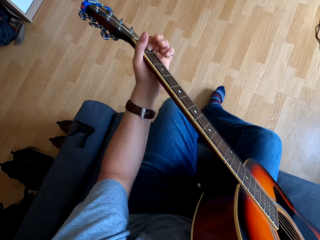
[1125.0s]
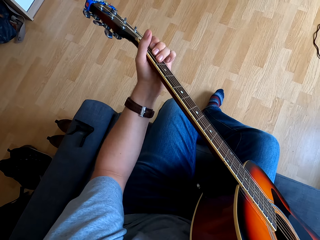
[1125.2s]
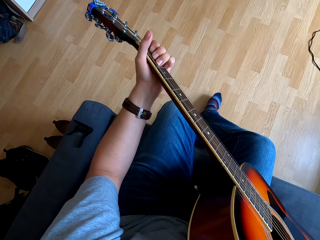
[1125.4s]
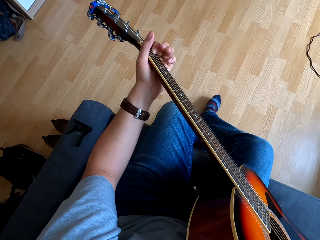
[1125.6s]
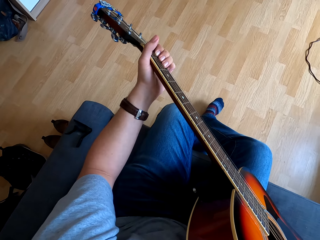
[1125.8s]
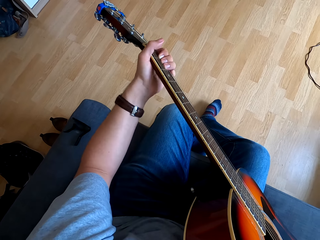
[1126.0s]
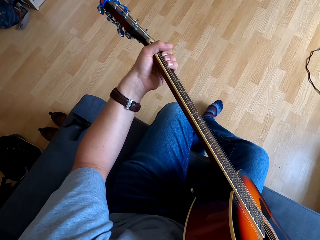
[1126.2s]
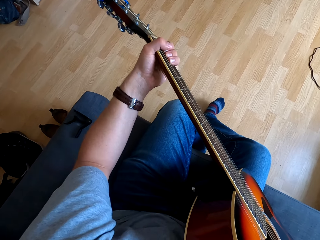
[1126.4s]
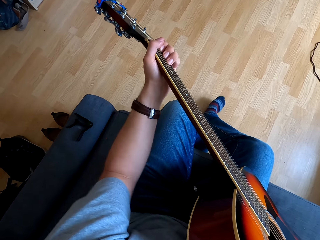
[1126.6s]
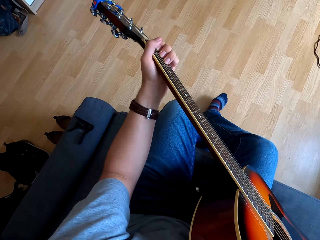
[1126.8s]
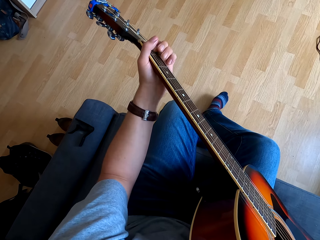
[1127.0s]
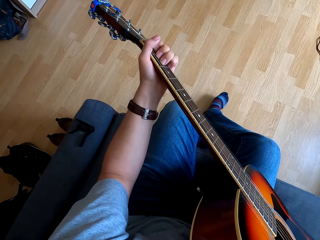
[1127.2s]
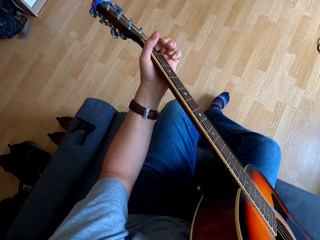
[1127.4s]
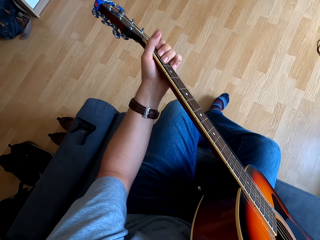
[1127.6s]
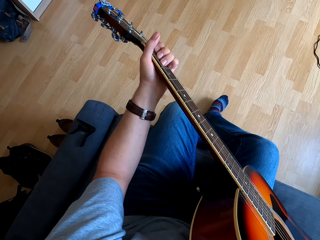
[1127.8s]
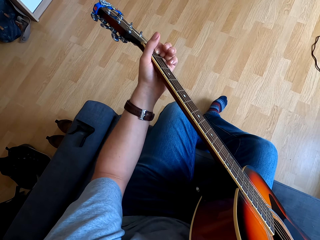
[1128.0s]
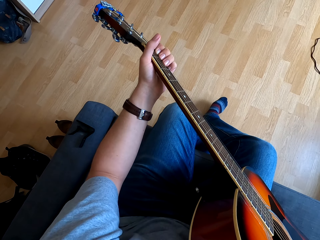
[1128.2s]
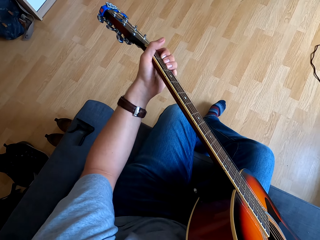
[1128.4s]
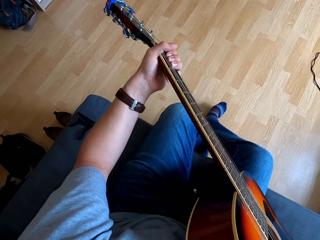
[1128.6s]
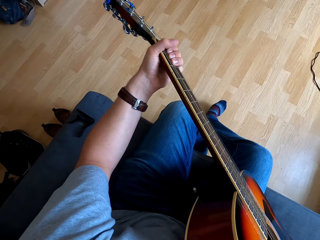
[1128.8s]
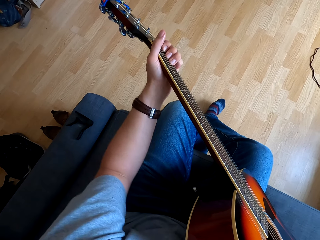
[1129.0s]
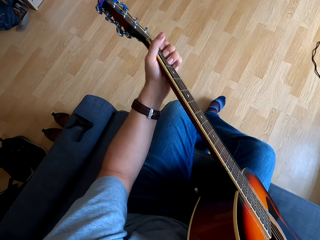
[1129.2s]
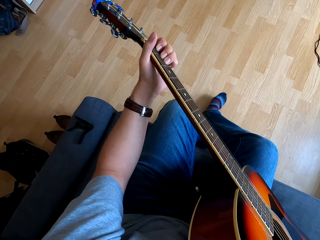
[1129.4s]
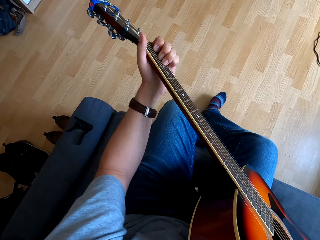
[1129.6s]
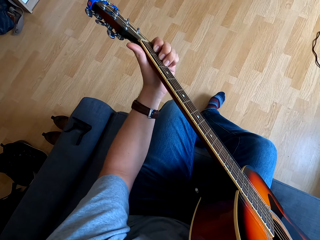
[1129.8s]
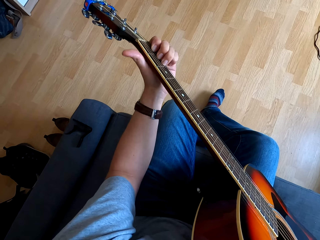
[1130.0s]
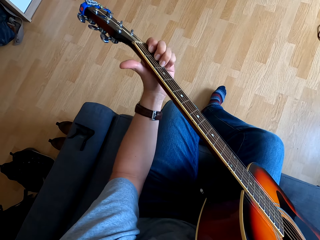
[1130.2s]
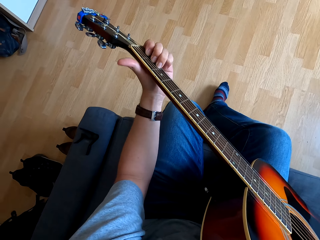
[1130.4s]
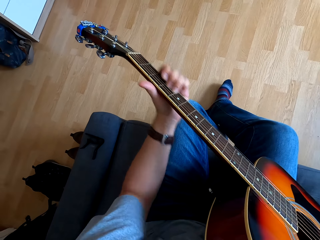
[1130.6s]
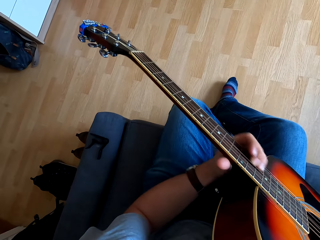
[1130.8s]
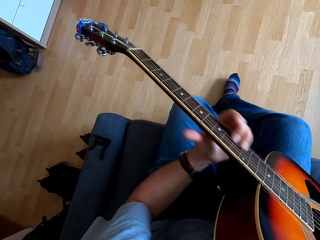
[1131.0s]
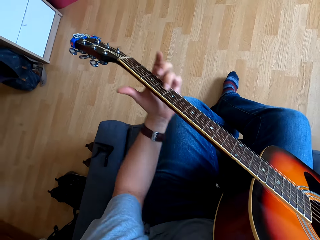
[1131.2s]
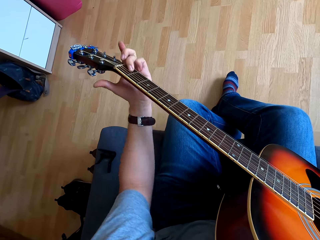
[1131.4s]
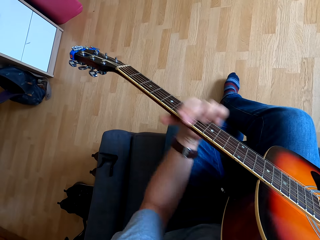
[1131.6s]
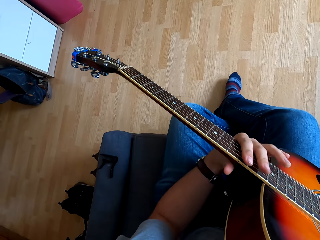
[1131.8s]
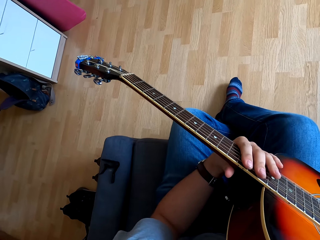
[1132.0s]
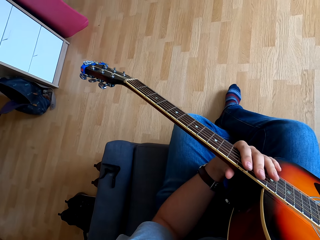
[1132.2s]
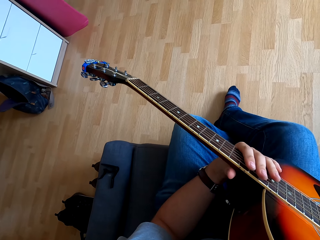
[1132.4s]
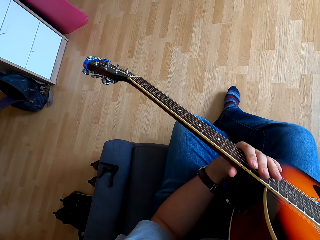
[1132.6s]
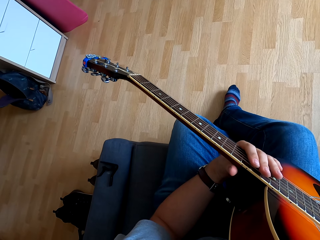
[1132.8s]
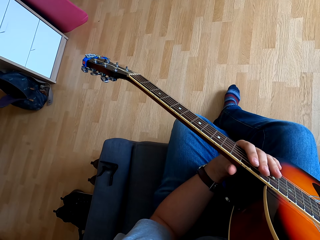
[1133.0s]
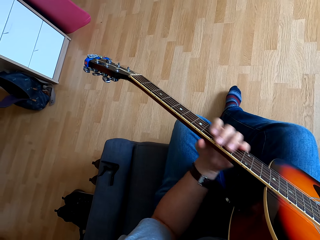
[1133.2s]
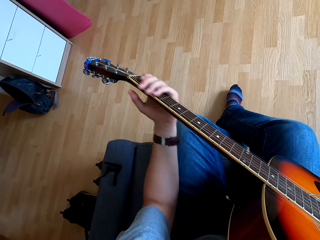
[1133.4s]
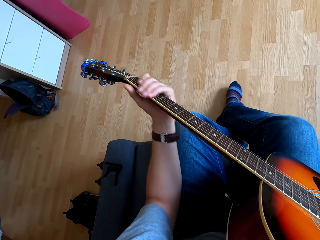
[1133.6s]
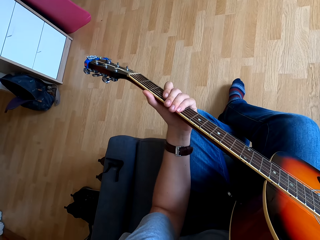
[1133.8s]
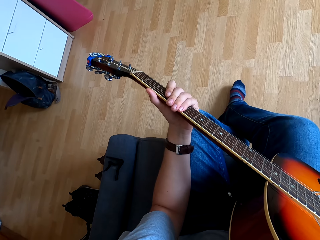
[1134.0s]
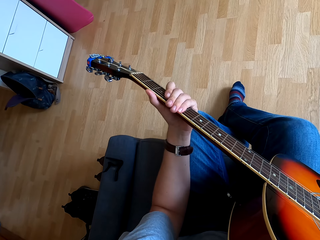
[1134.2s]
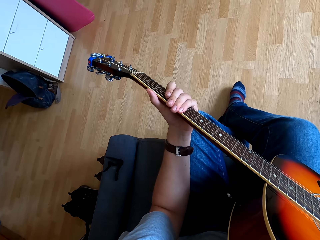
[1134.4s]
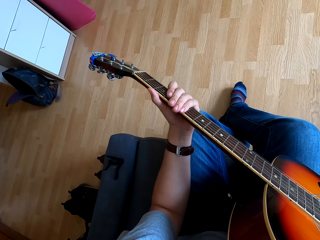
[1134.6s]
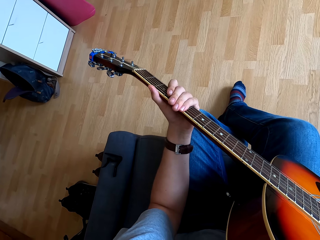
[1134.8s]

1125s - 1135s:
The camera wearer shakes a leg.

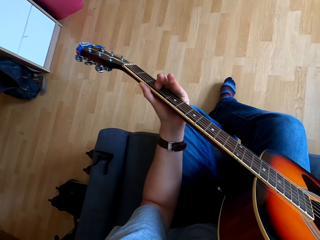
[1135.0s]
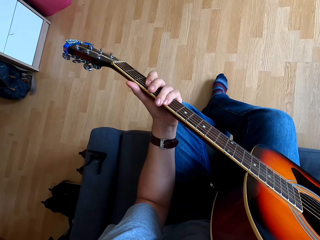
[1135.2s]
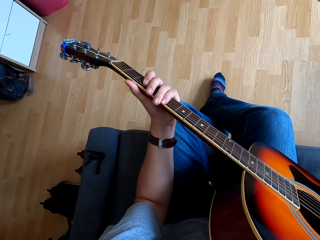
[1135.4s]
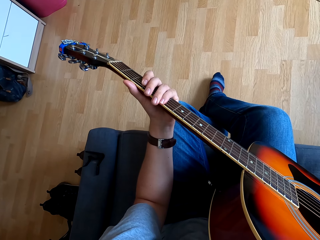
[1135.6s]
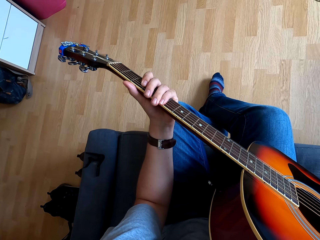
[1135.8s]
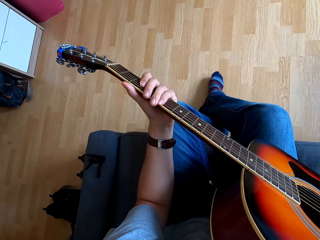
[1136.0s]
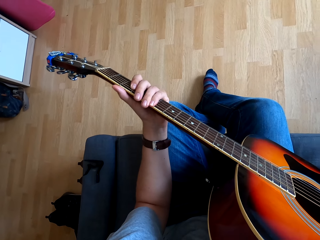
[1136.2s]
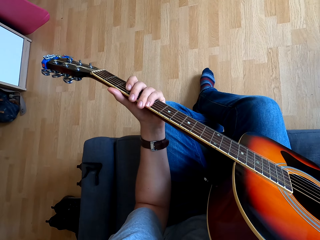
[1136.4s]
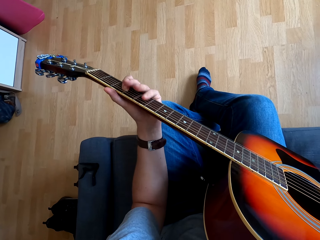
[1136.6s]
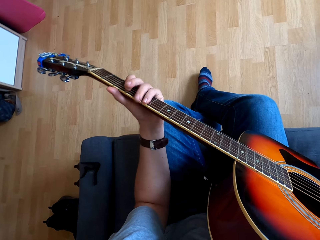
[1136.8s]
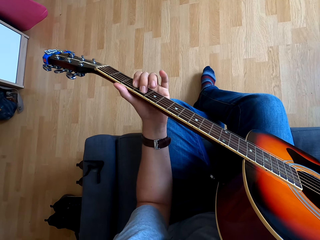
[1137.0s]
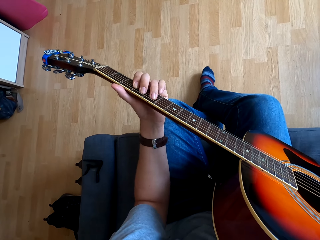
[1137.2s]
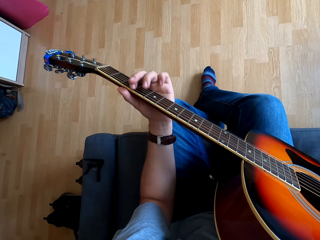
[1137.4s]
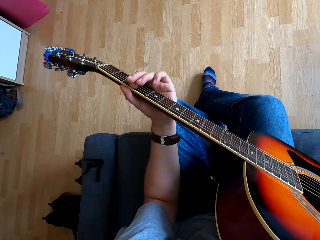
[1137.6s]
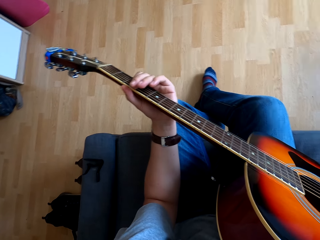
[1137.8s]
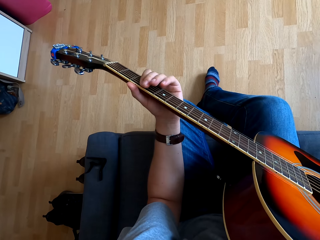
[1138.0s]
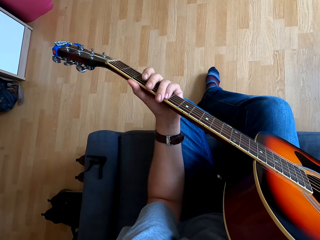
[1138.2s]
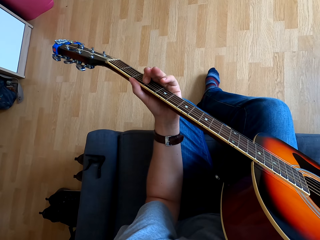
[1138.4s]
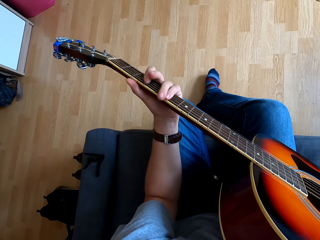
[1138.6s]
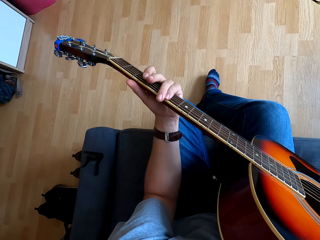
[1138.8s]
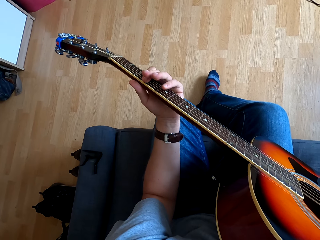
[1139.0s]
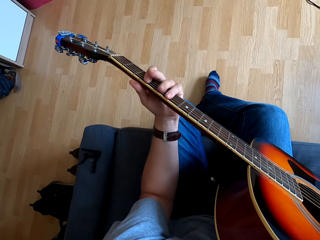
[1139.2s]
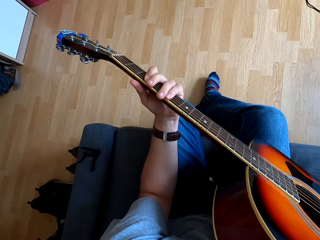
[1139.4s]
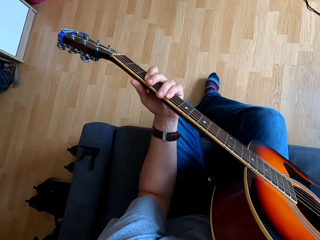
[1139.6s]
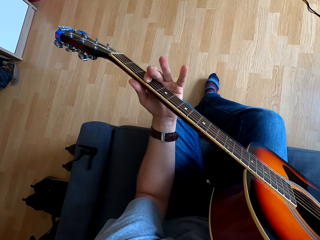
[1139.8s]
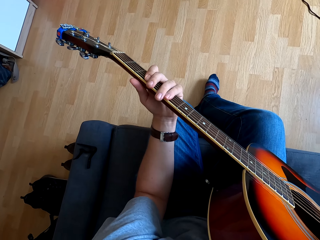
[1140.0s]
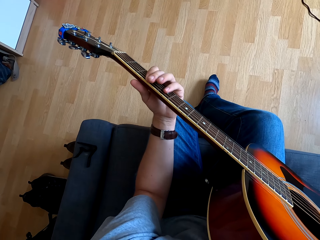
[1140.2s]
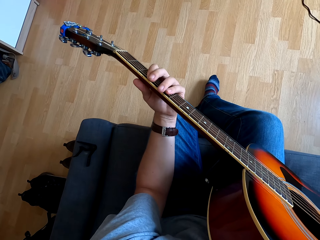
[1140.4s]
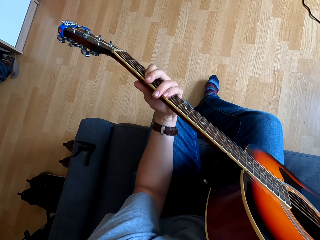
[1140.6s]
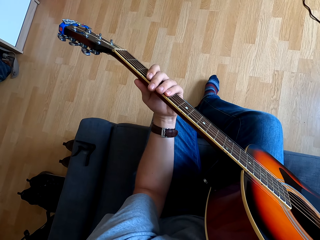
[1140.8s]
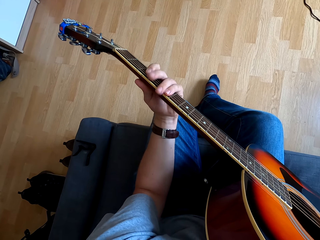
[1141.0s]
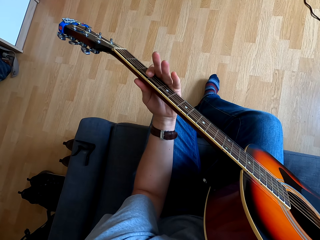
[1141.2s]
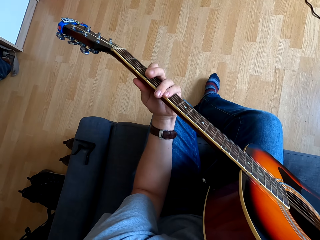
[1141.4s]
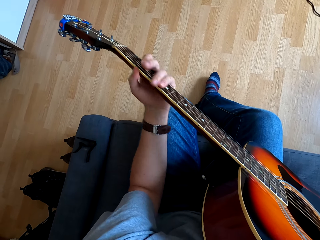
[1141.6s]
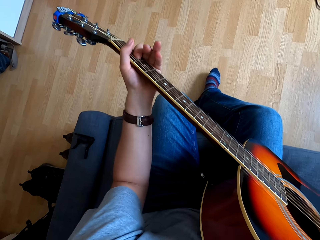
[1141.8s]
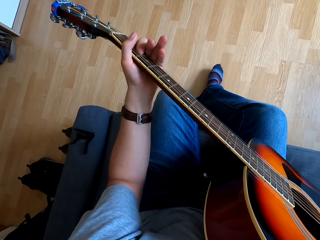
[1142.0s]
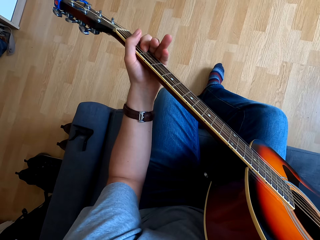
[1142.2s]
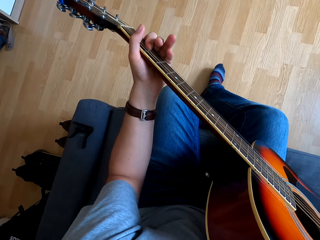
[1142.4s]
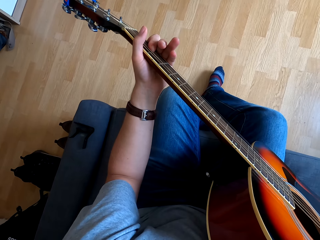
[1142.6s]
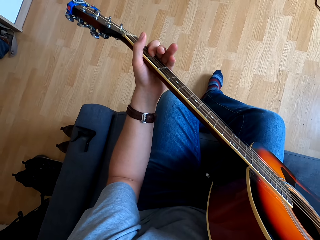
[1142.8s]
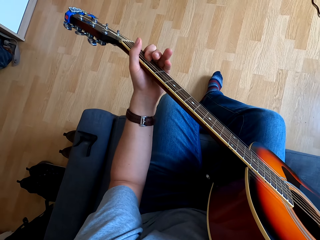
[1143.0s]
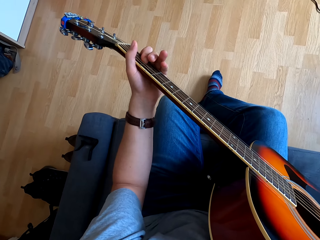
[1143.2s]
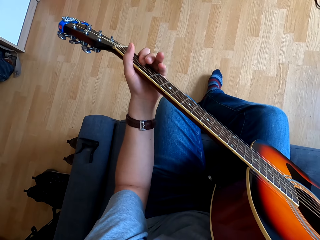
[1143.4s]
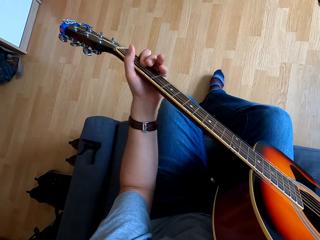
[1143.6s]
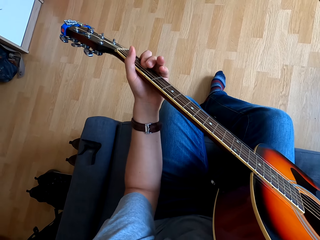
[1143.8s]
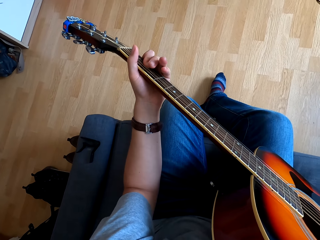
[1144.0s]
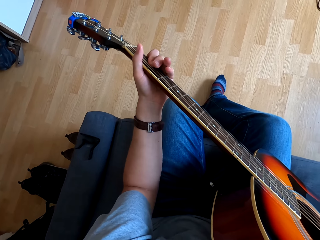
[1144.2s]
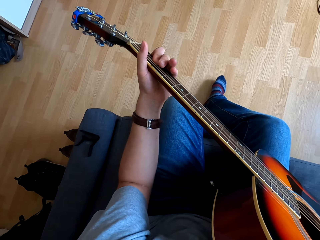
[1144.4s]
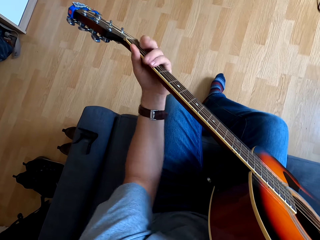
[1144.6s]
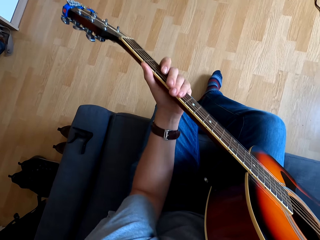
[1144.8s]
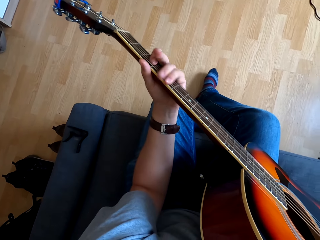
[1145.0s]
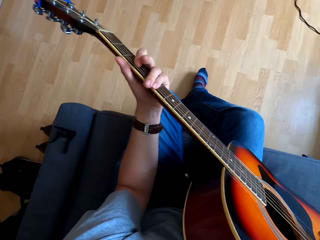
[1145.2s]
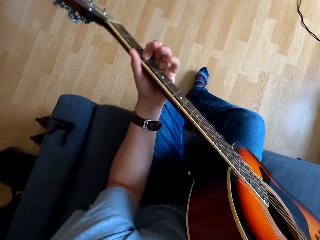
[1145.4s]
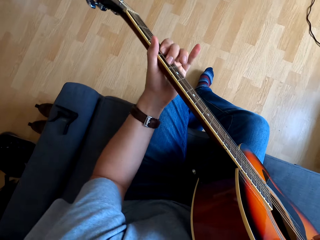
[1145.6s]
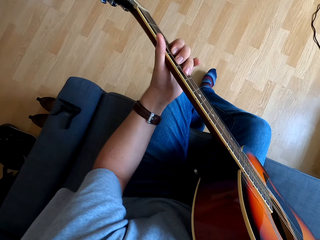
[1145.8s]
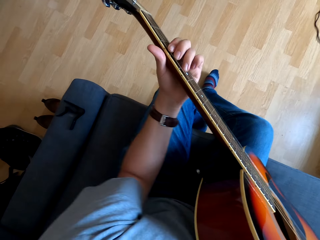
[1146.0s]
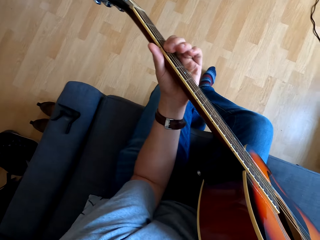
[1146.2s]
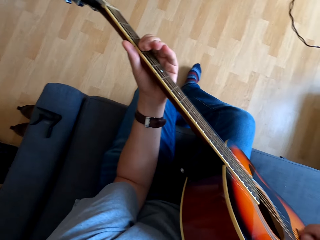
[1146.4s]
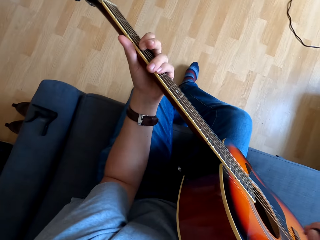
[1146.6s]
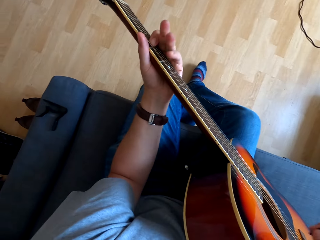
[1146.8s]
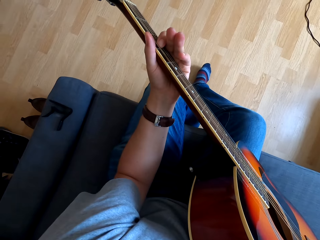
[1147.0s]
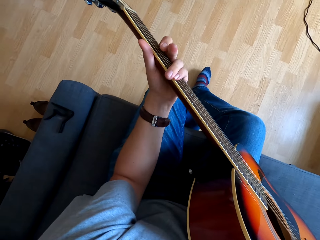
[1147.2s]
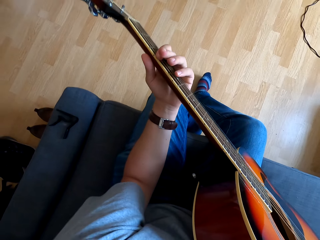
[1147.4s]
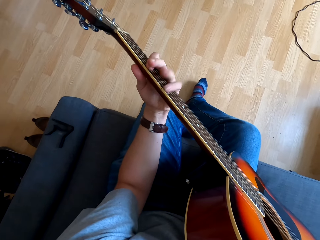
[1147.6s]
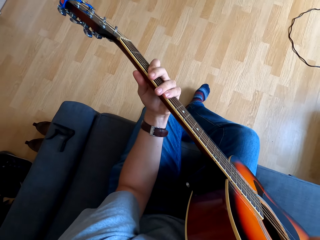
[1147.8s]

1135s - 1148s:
The camera wearer plays guitar.
